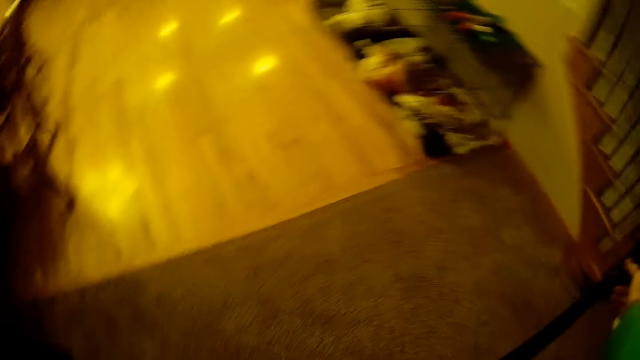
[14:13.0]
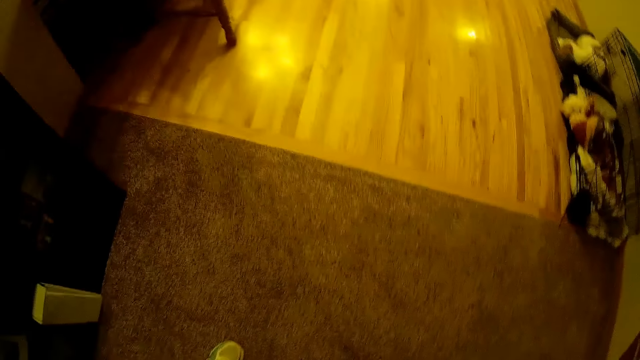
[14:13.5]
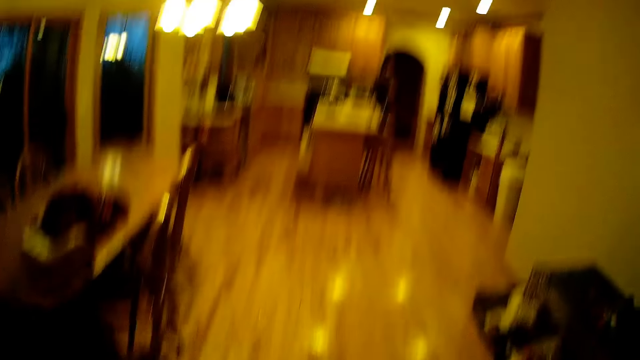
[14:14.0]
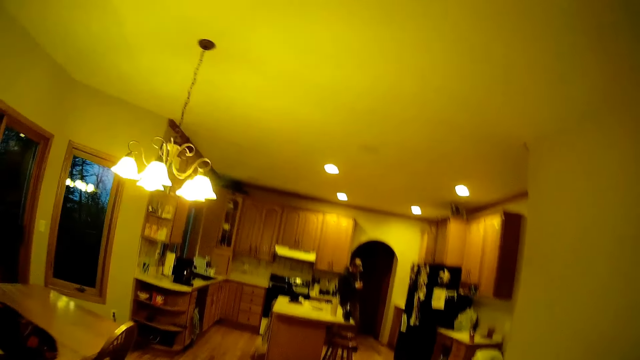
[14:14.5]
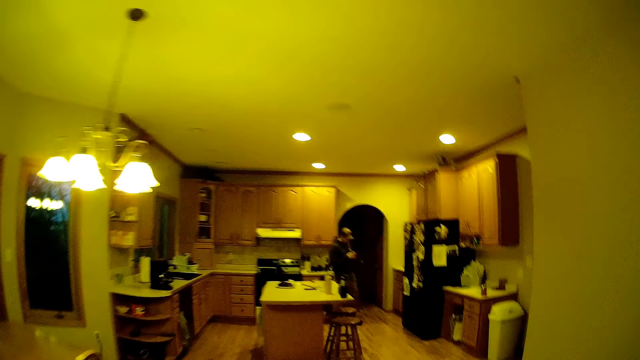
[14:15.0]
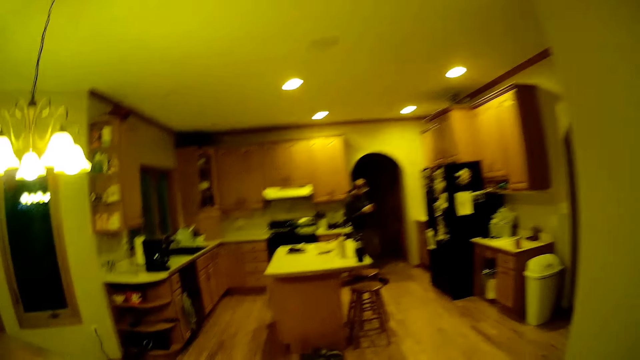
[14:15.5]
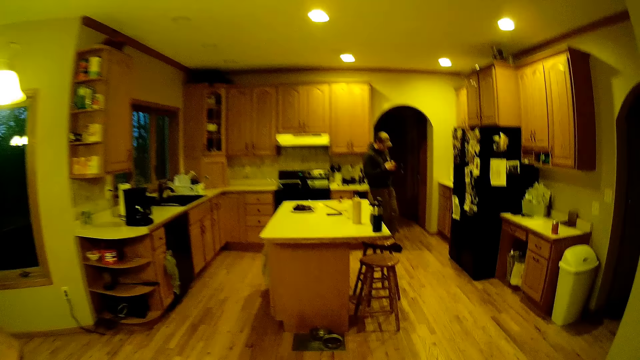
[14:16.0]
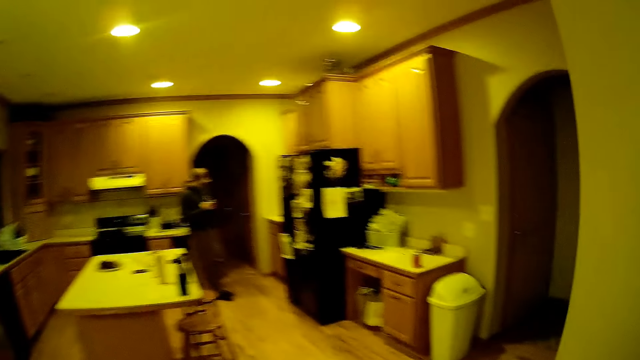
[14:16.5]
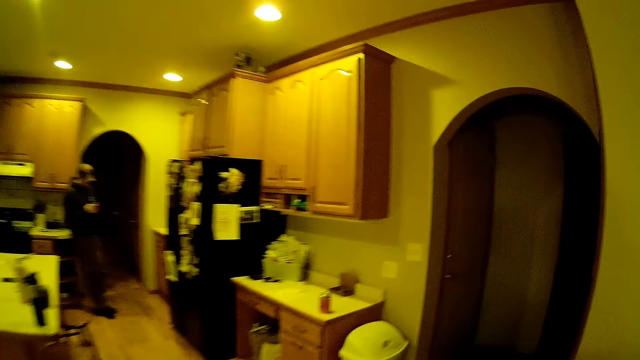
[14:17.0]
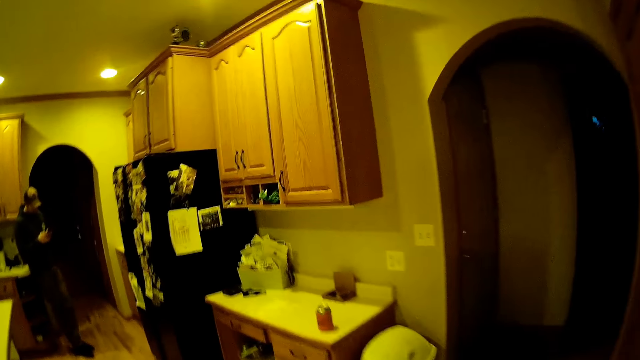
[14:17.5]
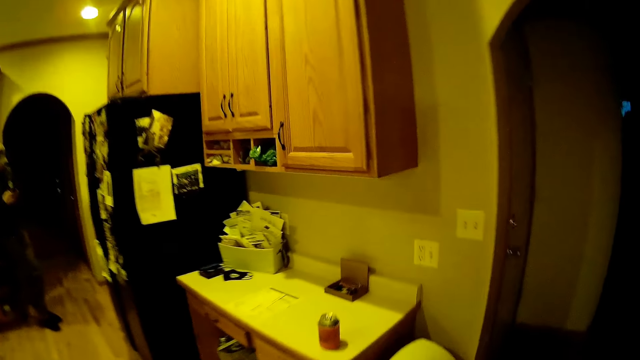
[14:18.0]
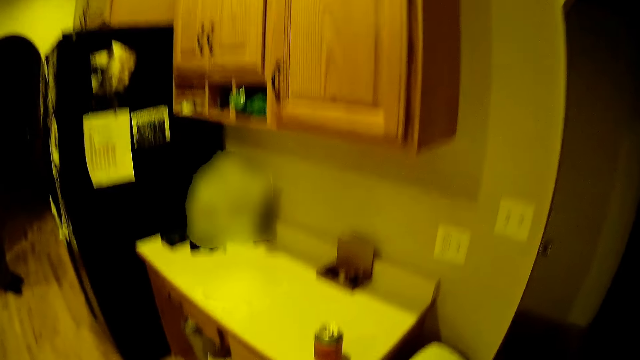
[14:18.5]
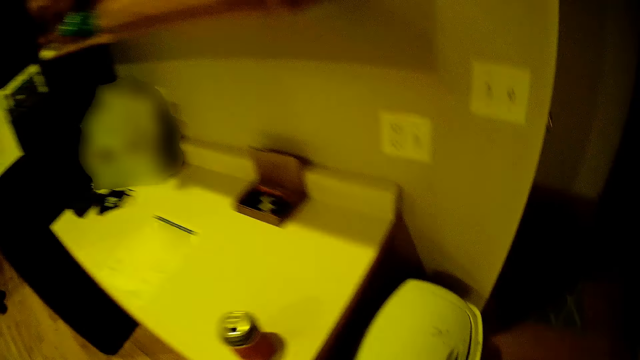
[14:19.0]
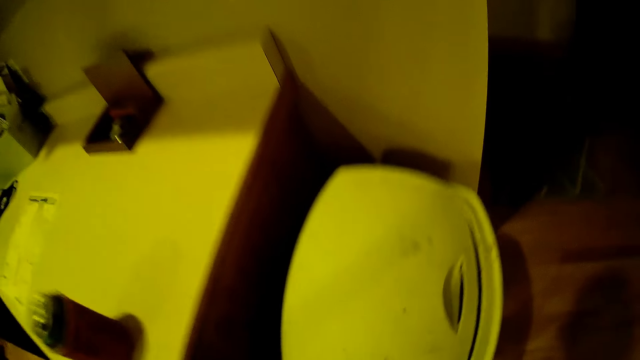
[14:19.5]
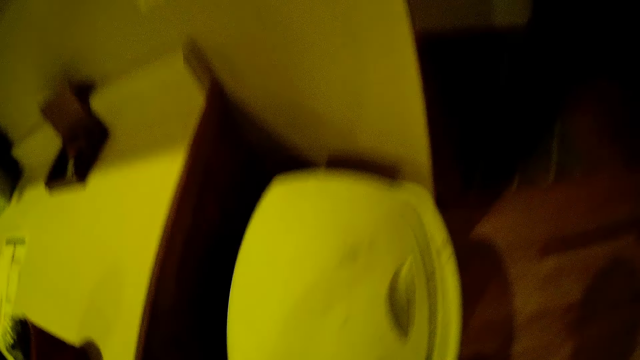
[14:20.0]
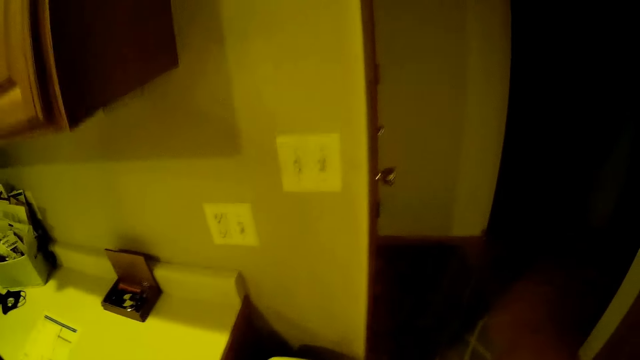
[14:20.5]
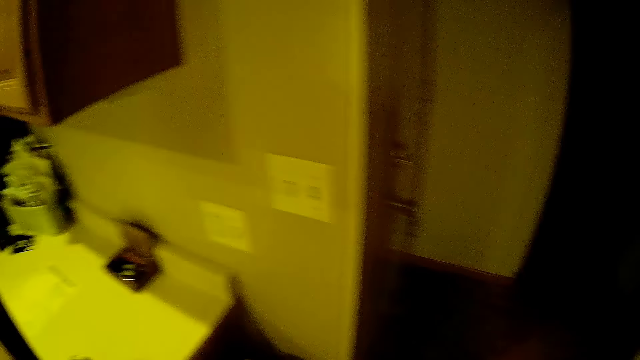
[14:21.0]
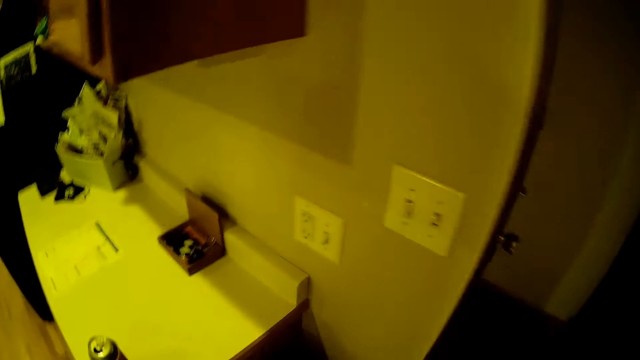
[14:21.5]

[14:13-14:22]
The camera wearer walks out of the living room into the kitchen. They bend towards a dustbin.

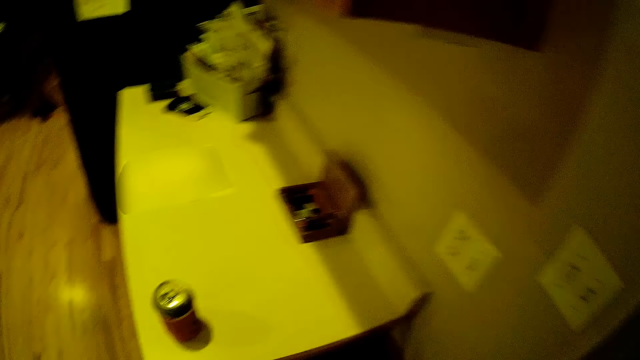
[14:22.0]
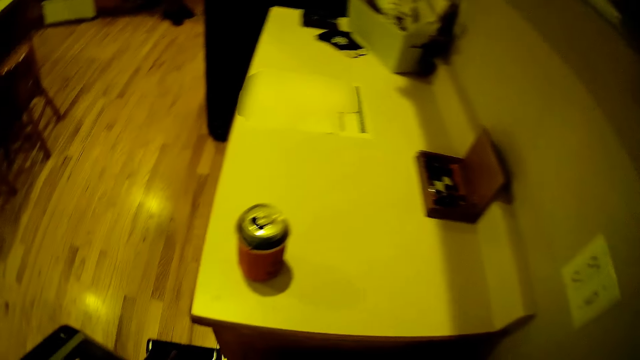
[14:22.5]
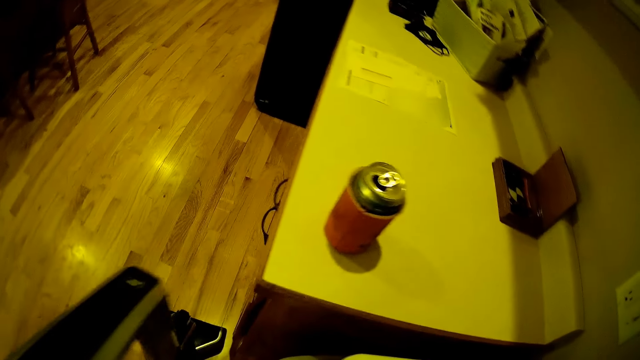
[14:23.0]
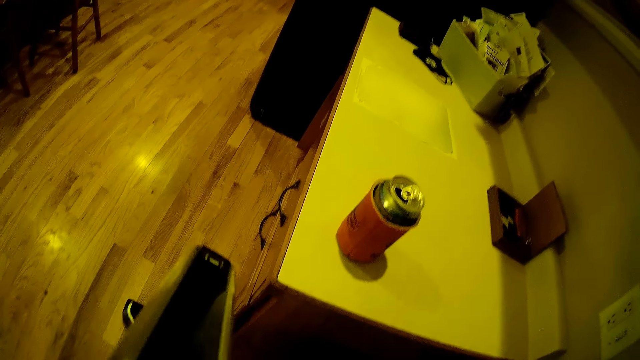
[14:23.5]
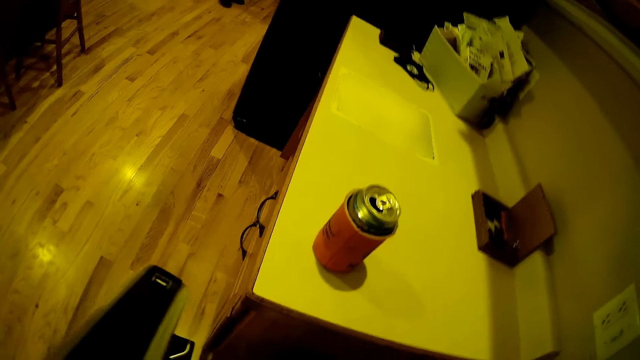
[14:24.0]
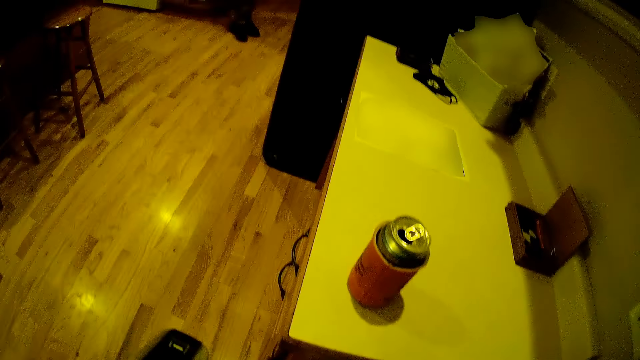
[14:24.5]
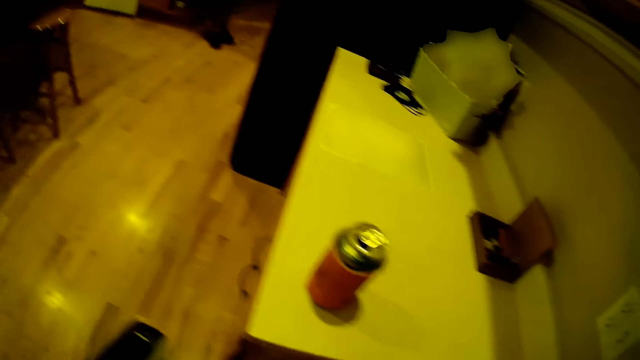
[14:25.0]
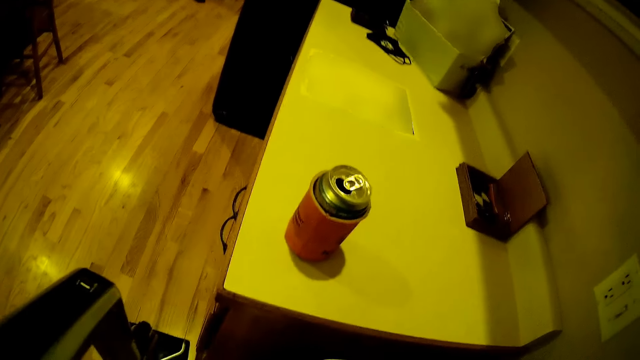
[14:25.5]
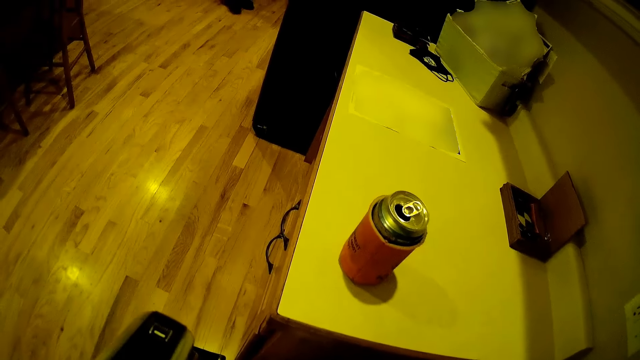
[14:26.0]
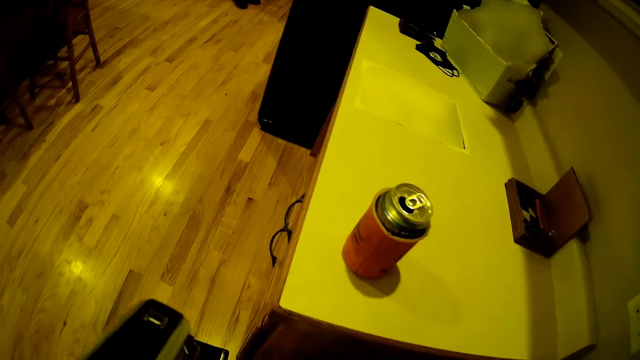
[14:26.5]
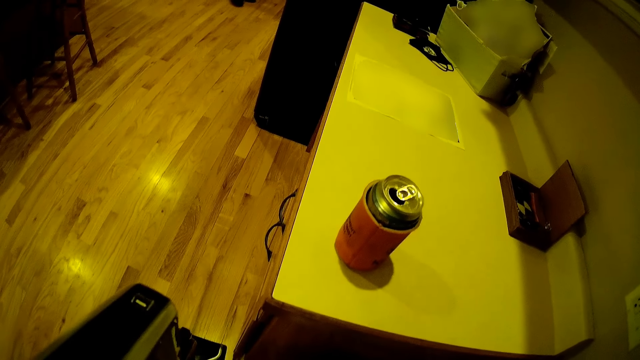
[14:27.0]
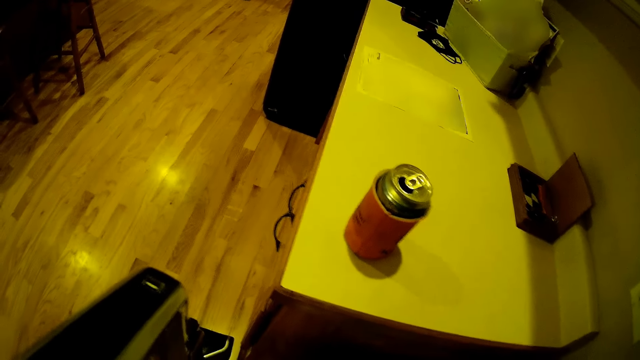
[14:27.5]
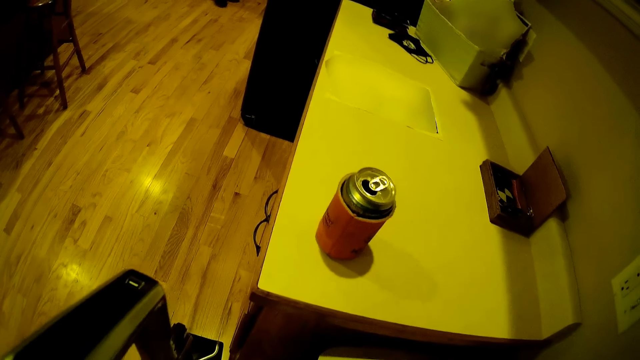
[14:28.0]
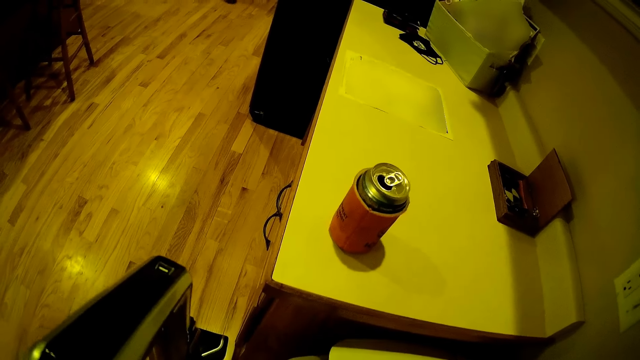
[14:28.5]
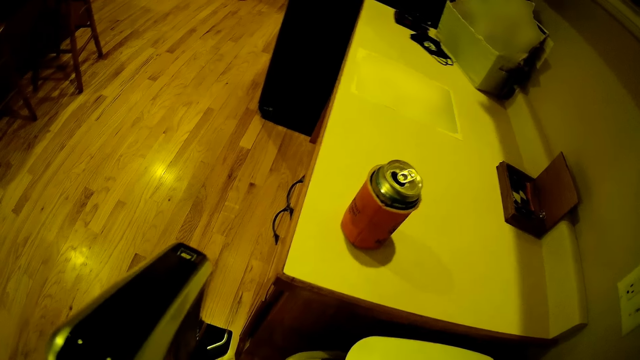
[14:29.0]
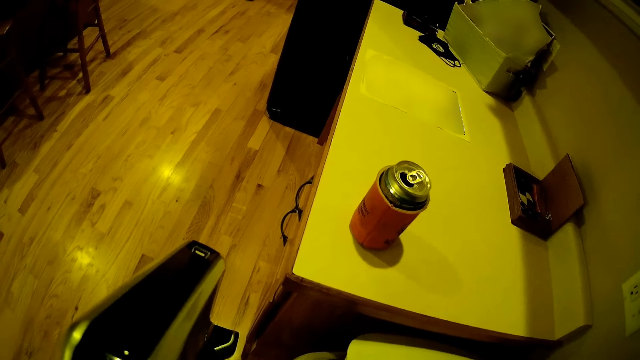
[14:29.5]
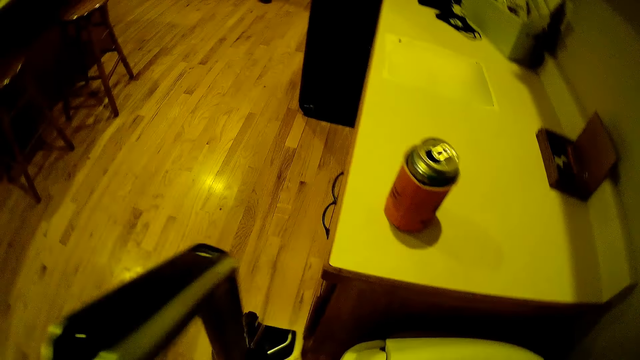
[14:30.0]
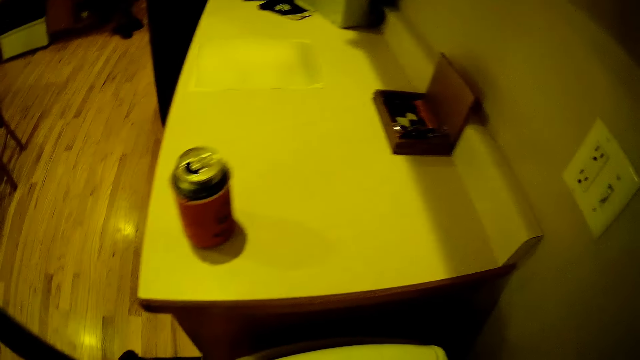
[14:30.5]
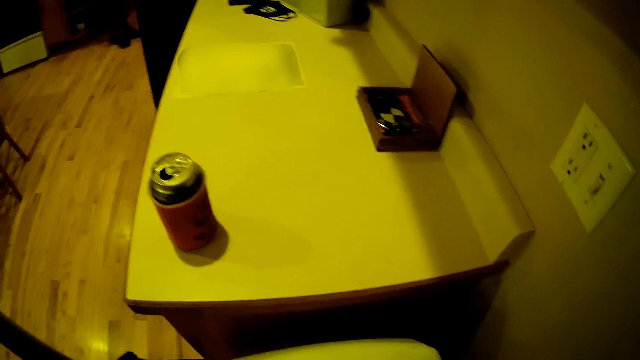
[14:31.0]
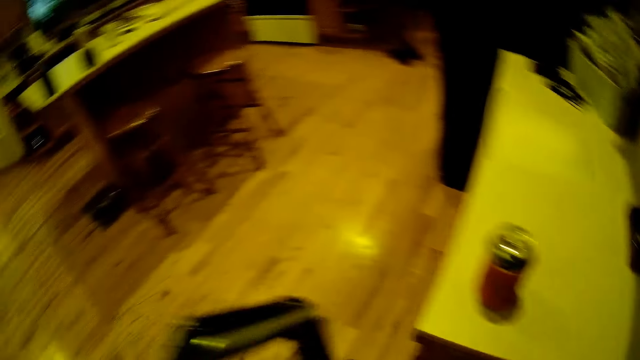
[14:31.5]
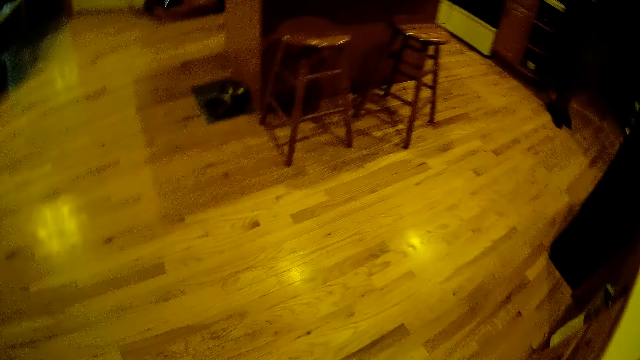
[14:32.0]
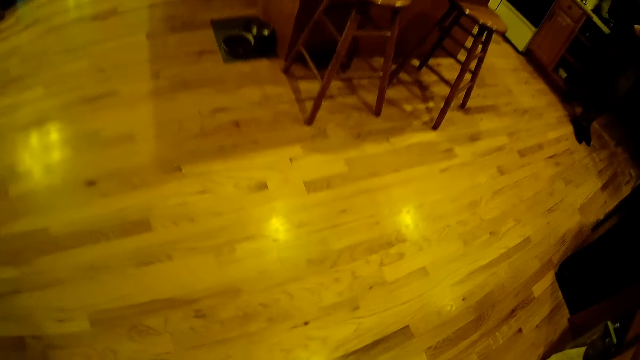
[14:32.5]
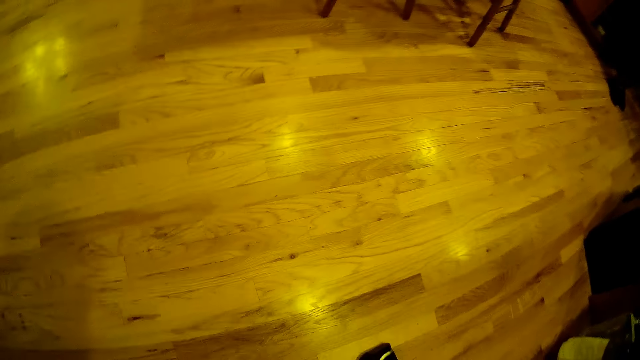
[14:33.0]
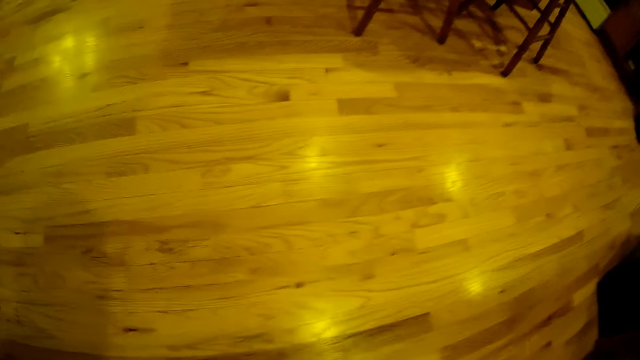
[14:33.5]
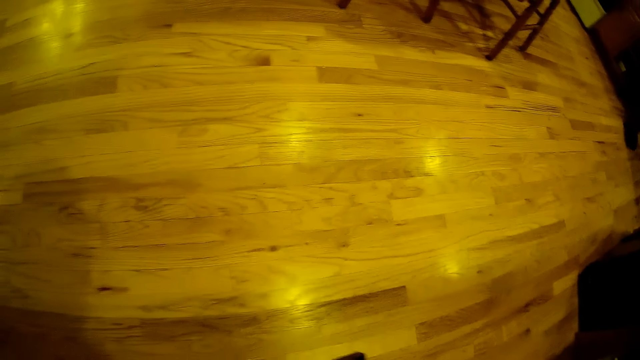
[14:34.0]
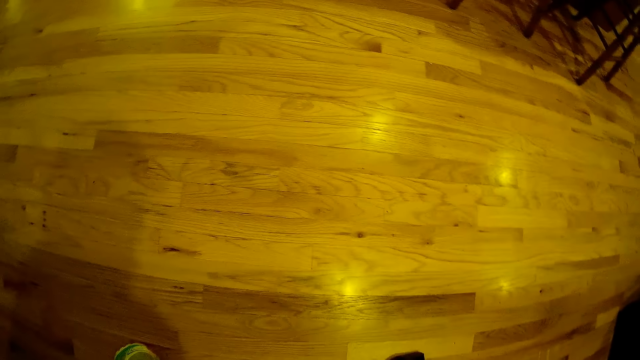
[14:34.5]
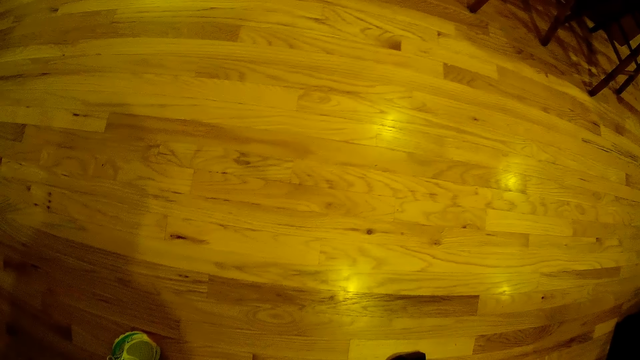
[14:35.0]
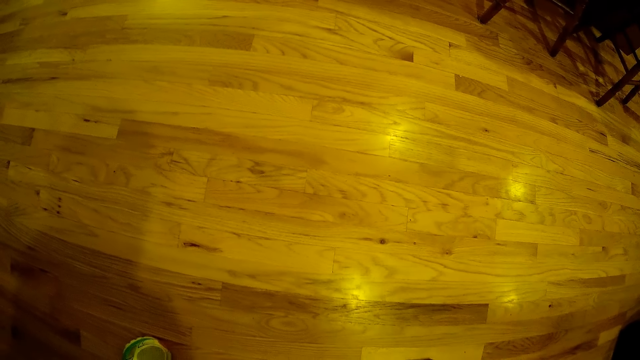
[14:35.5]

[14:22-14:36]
The camera wearer adjusts the vacuum cleaner. They converse with a man. They adjust the dustbin lid. They view the floor.
